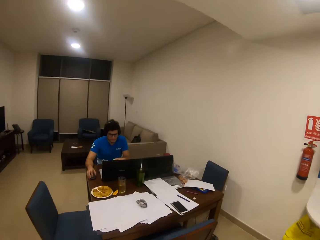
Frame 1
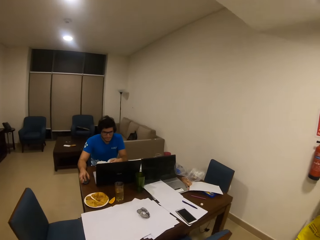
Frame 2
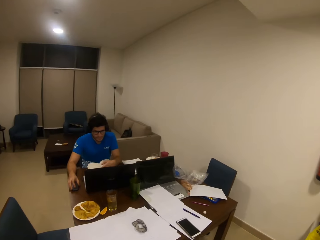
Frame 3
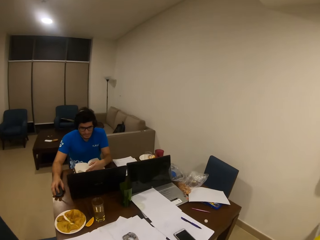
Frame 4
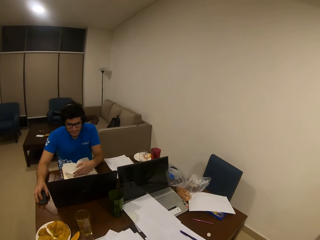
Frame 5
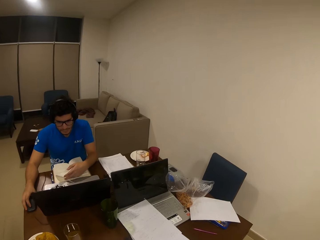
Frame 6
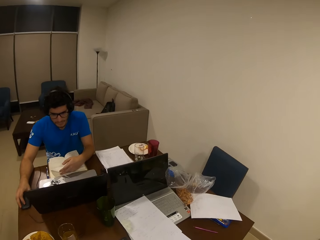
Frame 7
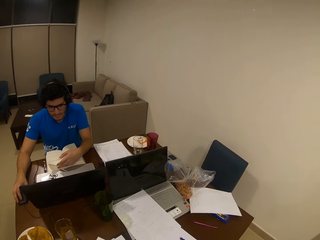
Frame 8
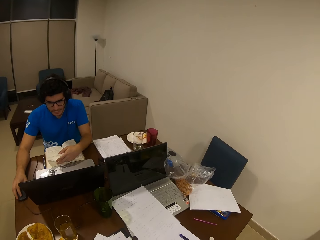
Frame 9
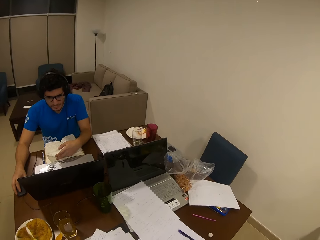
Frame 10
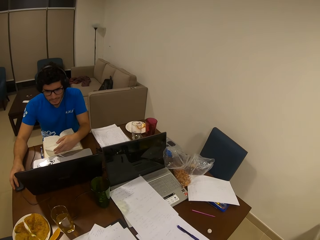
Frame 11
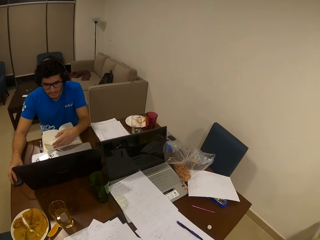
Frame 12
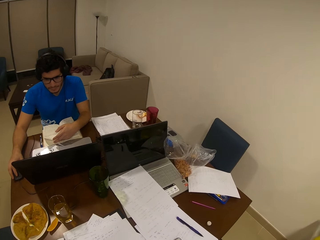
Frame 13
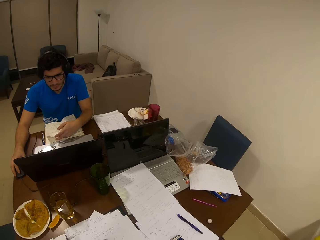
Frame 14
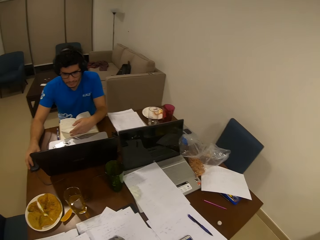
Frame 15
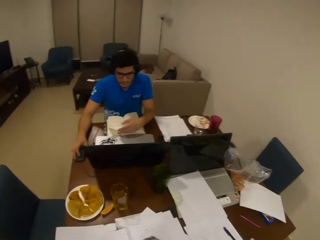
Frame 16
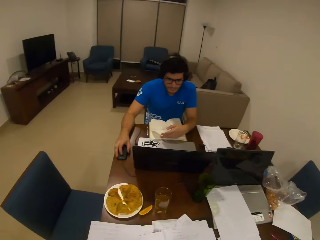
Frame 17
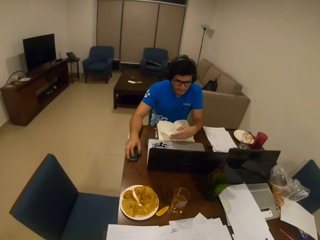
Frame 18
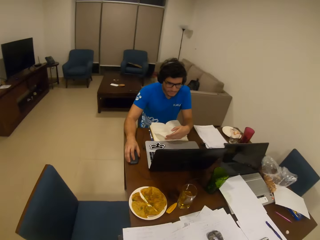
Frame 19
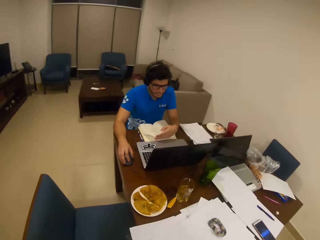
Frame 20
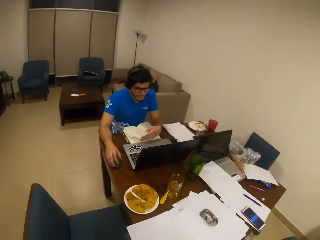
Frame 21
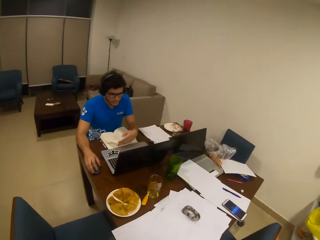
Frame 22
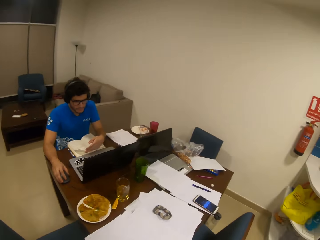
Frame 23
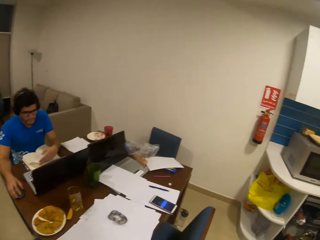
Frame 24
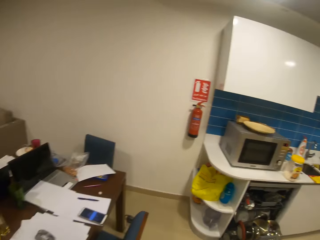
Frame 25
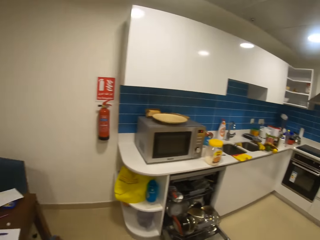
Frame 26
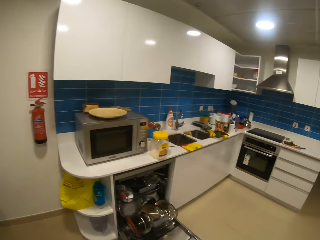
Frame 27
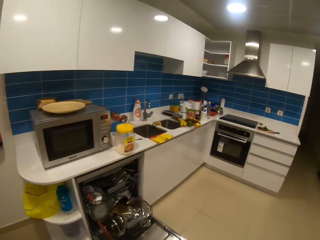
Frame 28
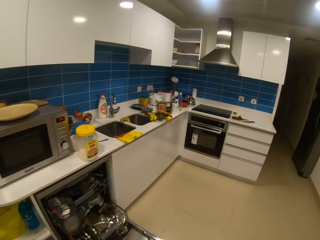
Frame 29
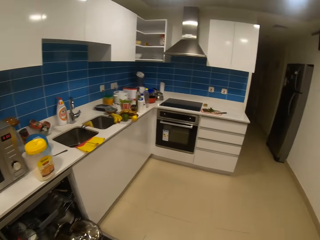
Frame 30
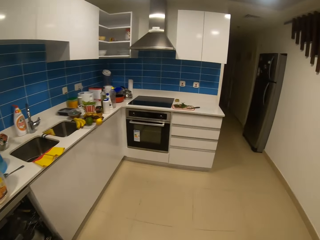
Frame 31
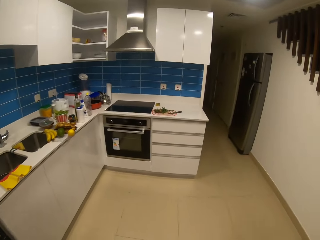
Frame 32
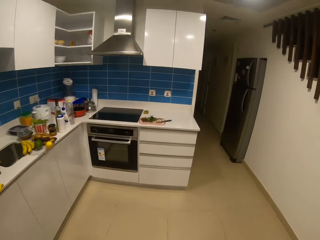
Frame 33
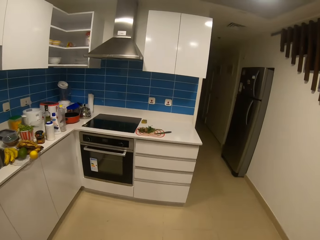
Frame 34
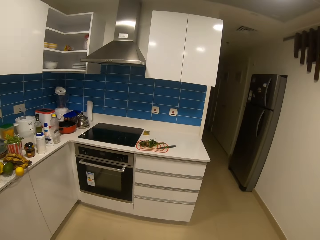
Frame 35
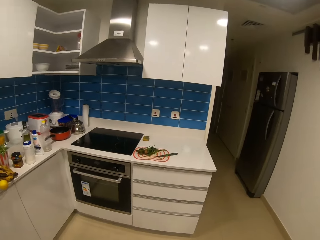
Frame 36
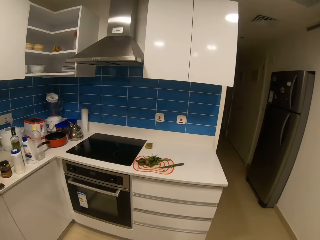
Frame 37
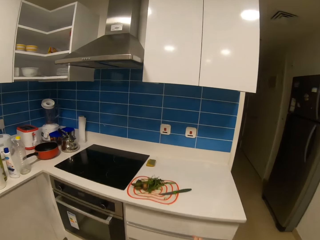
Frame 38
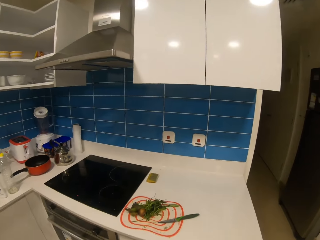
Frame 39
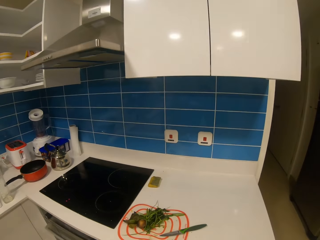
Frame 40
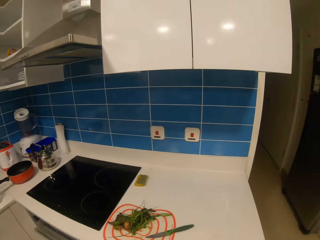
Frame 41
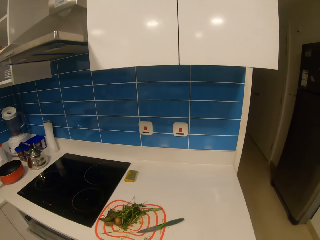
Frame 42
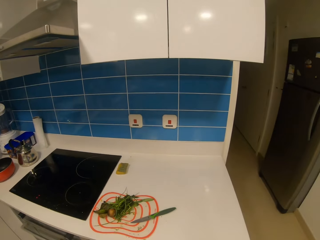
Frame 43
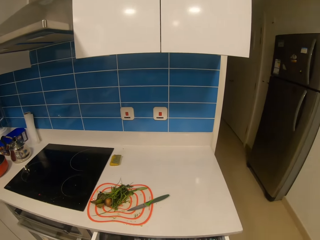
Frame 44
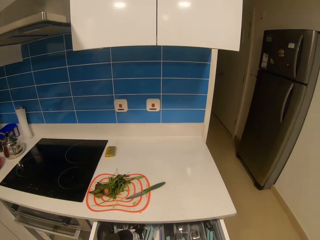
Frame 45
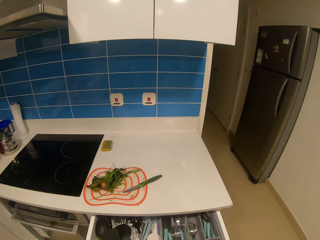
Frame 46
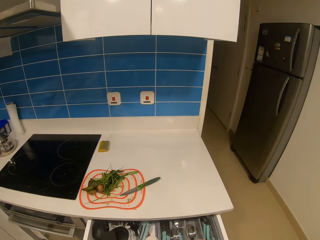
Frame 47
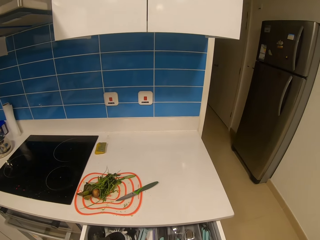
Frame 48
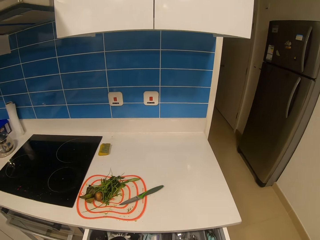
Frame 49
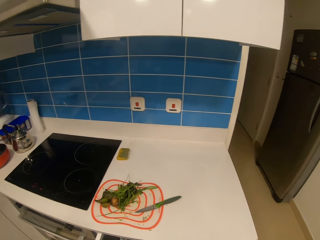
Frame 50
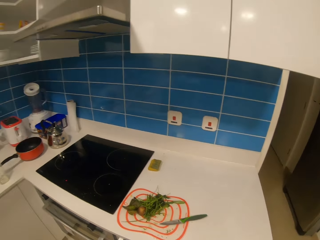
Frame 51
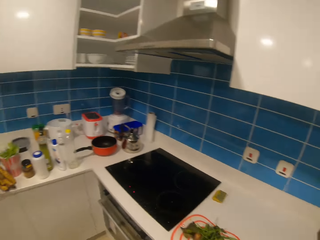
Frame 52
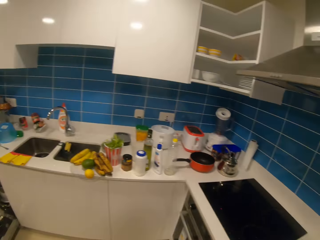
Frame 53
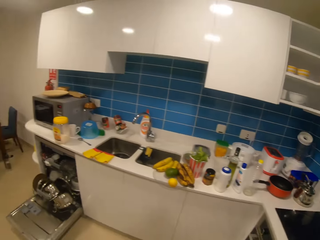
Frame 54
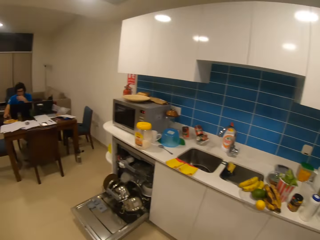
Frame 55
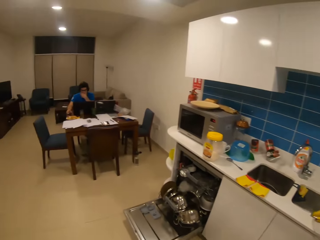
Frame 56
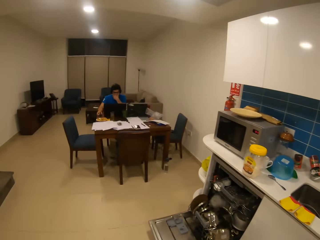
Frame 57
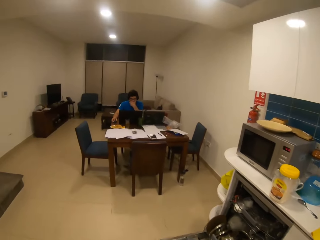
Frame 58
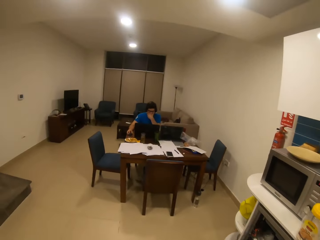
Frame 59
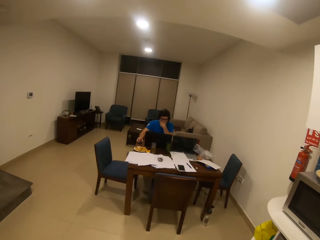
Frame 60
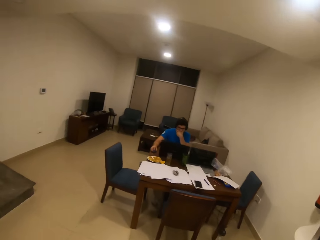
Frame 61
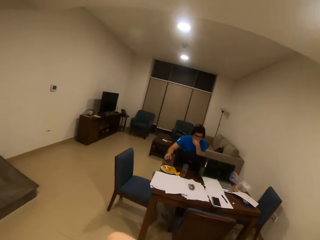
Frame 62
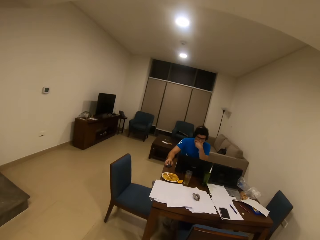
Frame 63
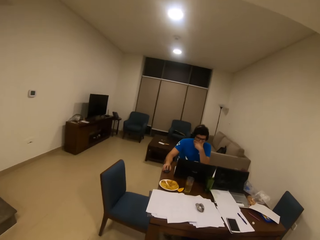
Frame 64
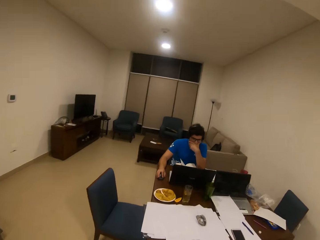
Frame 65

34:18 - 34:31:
The camera wearer looks around the table. They walk in the room. They open the drawer. They walk in the room.

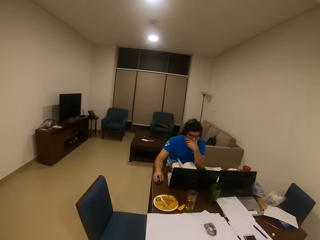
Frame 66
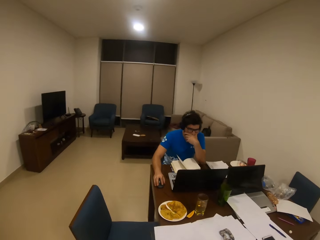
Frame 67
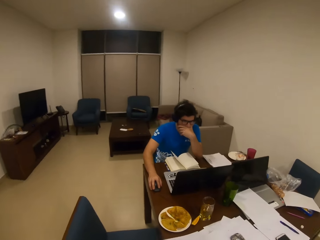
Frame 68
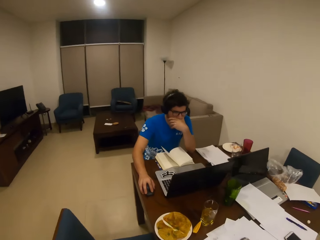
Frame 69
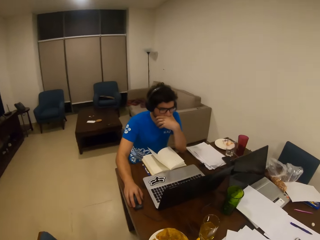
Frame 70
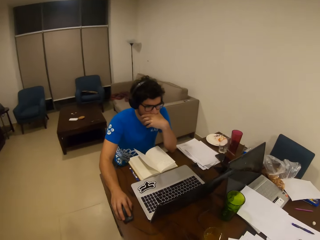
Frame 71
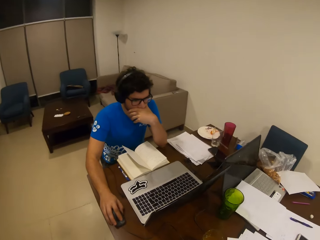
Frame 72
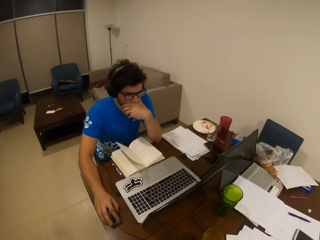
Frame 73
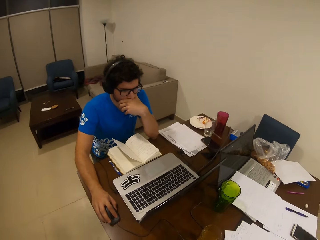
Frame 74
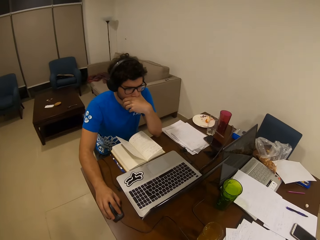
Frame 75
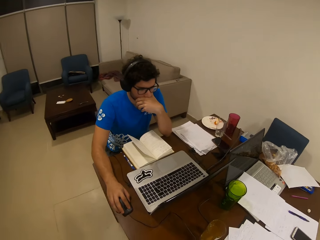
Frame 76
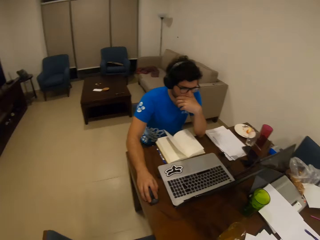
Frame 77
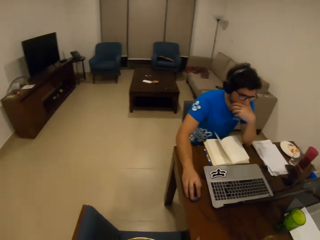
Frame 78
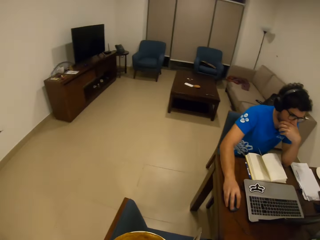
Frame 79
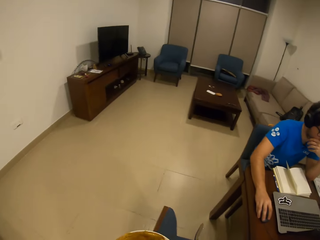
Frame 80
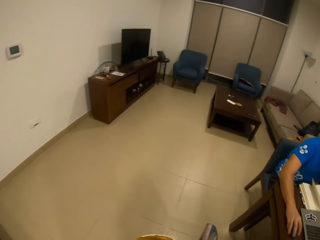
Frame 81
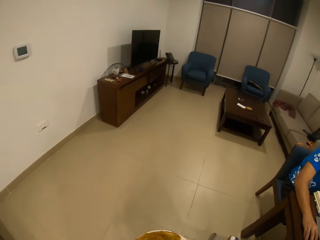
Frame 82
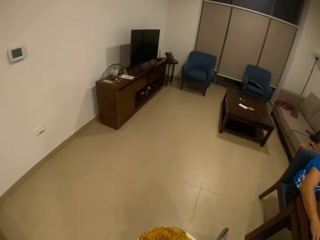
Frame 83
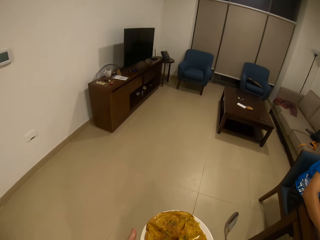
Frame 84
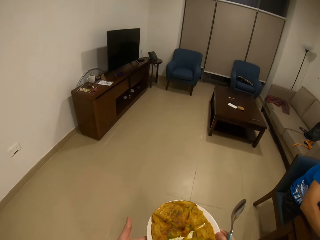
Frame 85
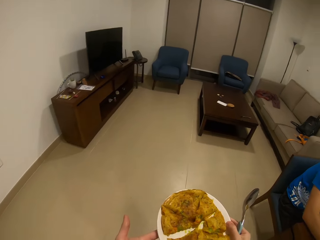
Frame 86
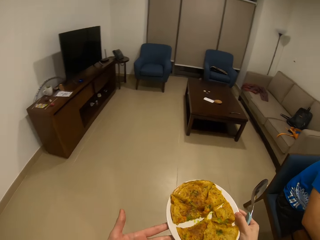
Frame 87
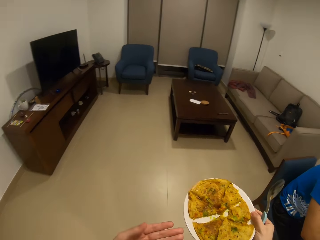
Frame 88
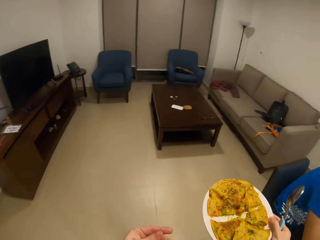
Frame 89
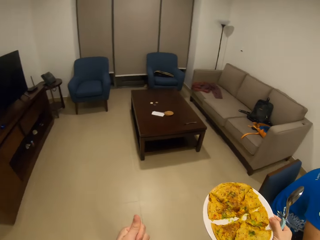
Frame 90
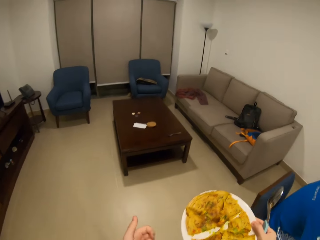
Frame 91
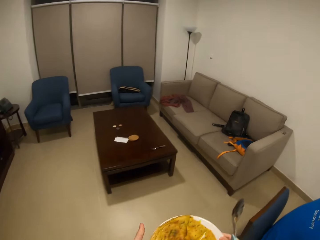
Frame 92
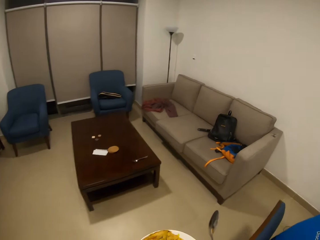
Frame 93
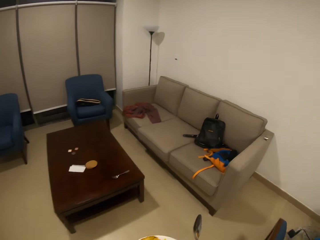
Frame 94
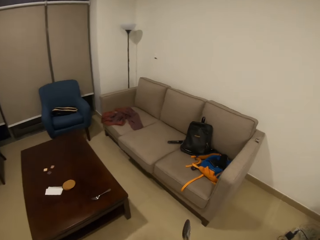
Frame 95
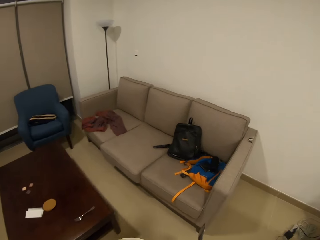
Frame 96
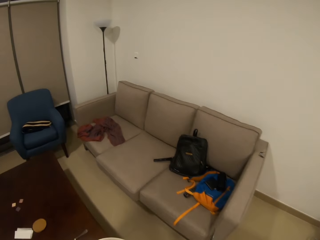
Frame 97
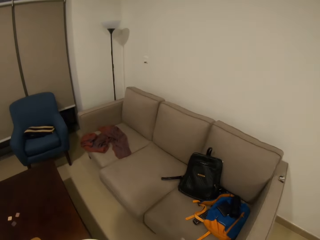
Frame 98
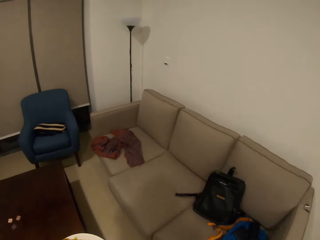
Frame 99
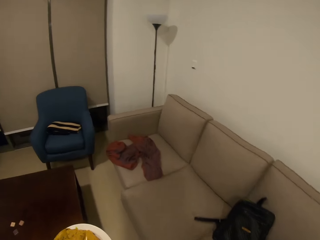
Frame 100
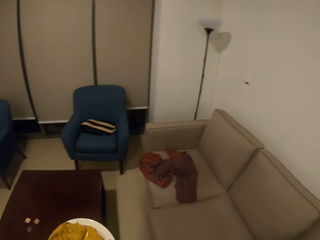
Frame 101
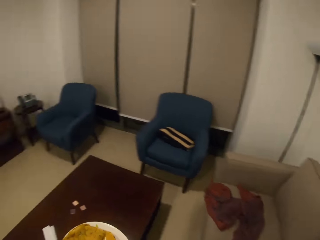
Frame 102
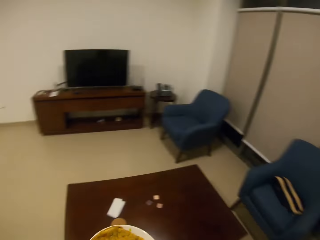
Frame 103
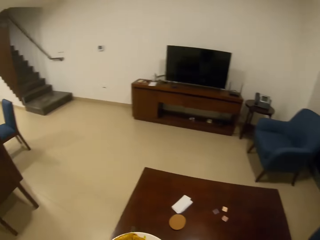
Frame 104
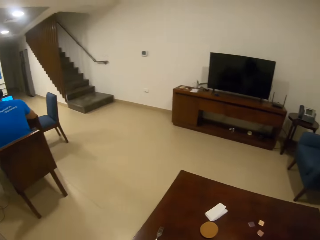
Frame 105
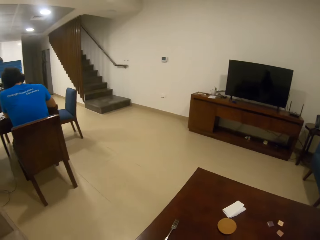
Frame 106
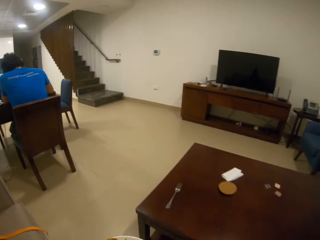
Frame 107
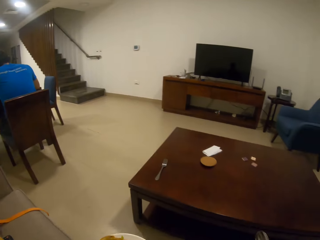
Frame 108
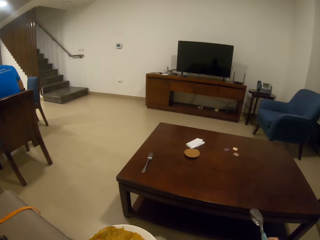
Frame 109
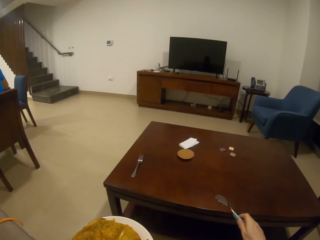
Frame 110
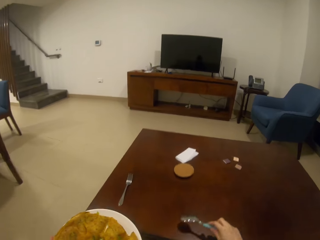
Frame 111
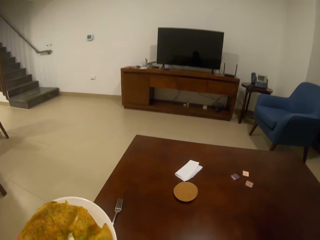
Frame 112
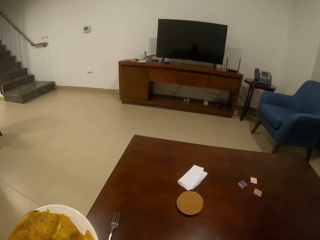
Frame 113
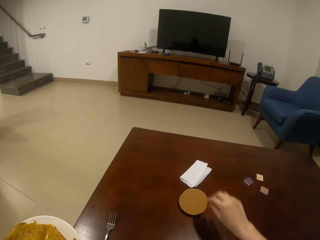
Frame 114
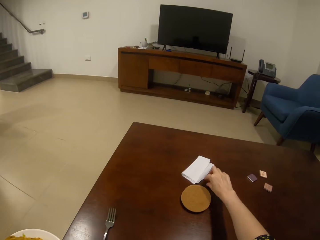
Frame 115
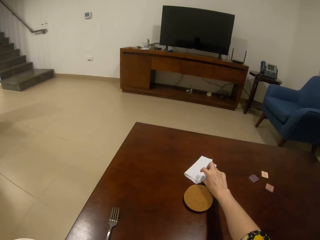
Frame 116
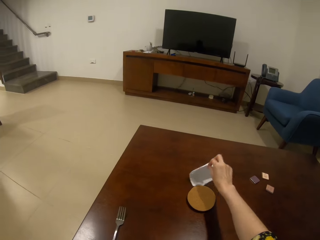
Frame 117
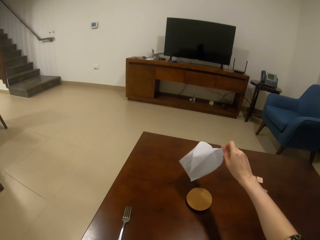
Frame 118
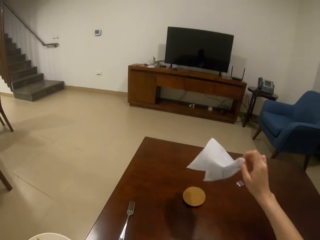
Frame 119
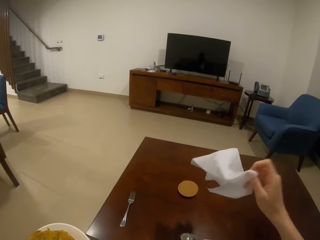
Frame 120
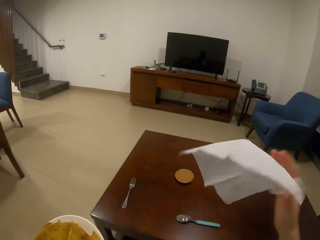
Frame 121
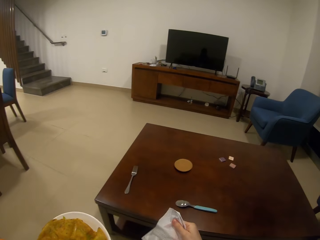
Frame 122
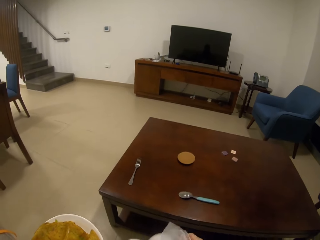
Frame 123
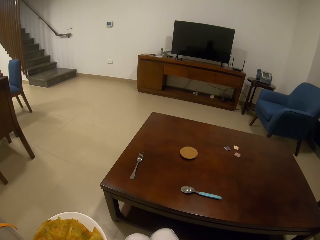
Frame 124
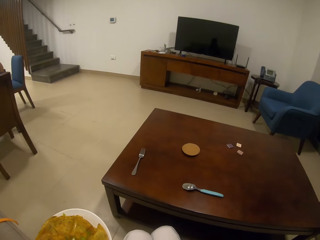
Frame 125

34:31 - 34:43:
The camera wearer looks around the table. They pick a plate. They walk in the room. They carry the plate of food. They sit on the couch. They look around. They put a spoon on the table. They pick a serviette.
